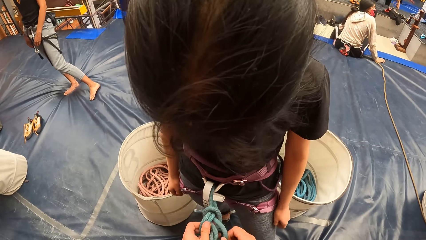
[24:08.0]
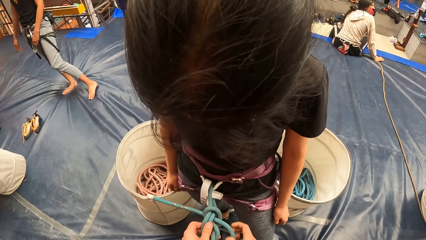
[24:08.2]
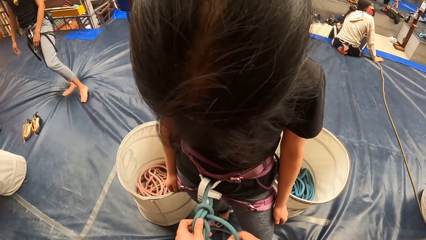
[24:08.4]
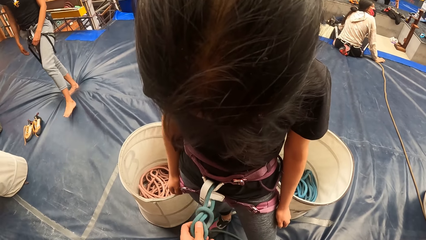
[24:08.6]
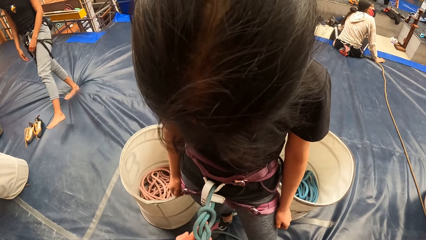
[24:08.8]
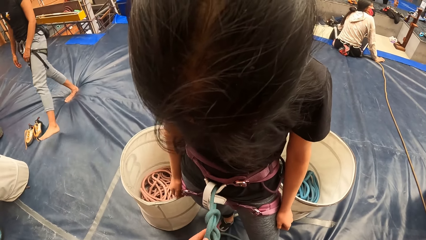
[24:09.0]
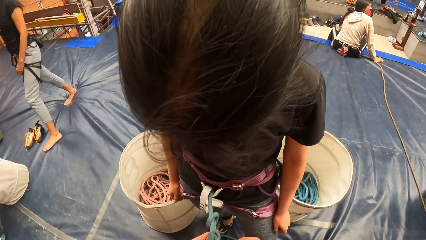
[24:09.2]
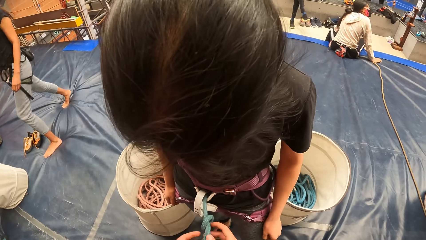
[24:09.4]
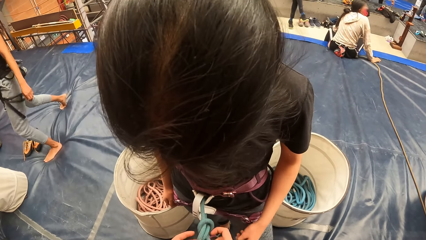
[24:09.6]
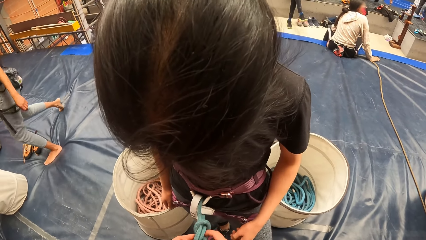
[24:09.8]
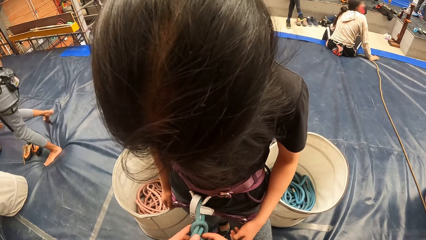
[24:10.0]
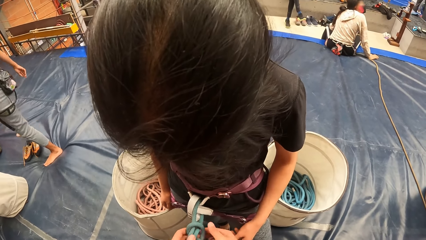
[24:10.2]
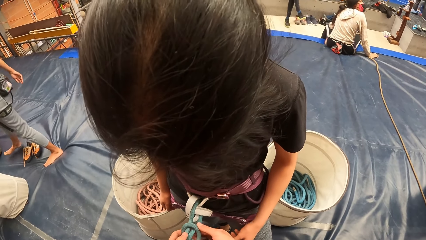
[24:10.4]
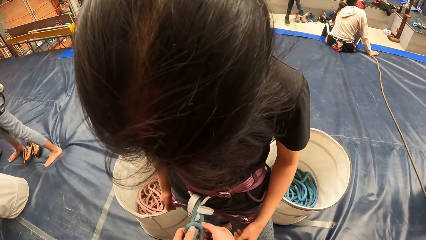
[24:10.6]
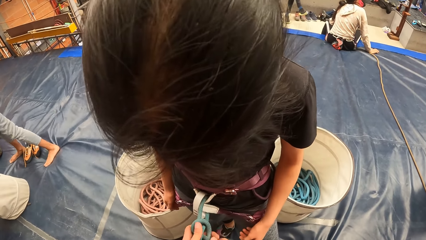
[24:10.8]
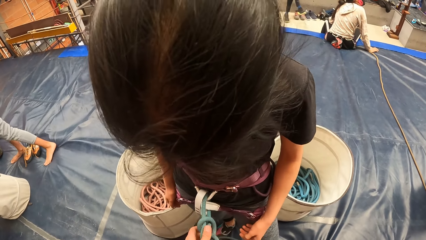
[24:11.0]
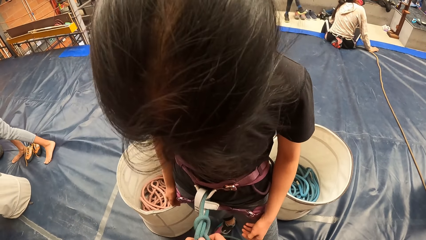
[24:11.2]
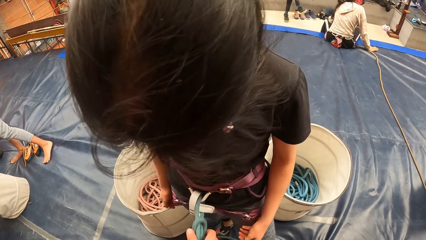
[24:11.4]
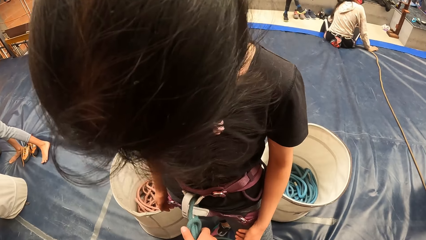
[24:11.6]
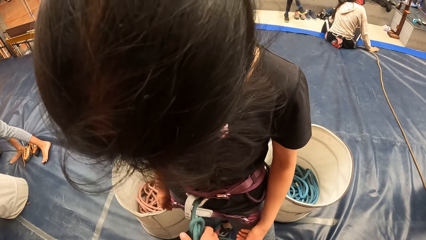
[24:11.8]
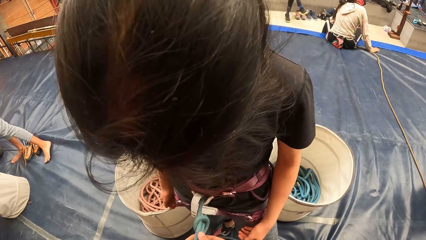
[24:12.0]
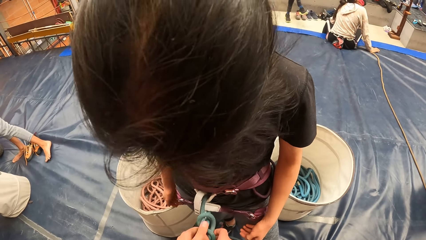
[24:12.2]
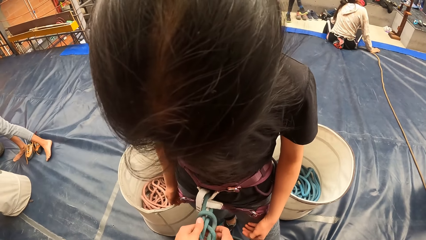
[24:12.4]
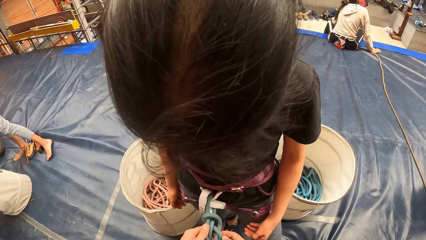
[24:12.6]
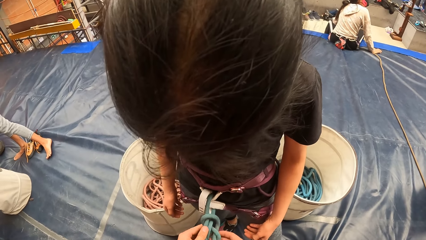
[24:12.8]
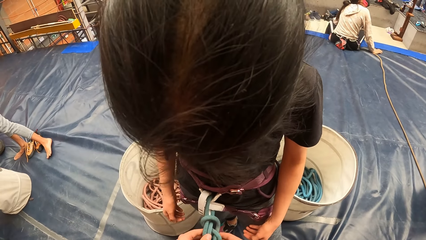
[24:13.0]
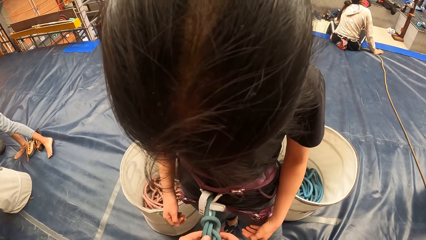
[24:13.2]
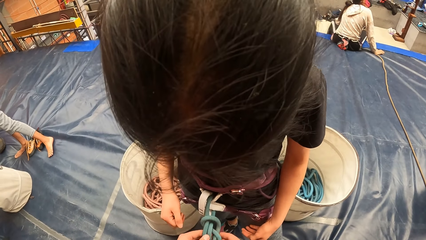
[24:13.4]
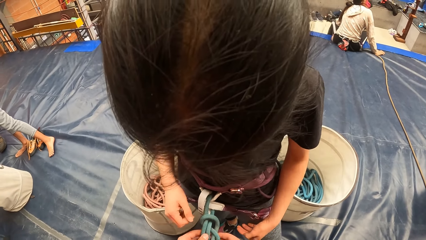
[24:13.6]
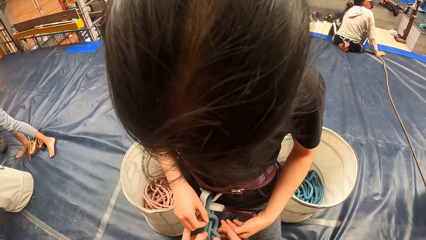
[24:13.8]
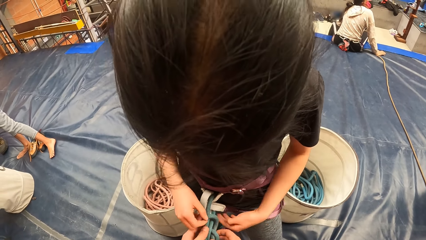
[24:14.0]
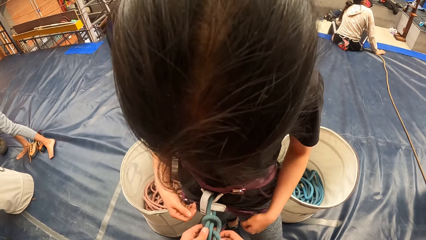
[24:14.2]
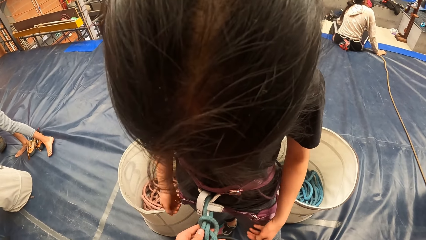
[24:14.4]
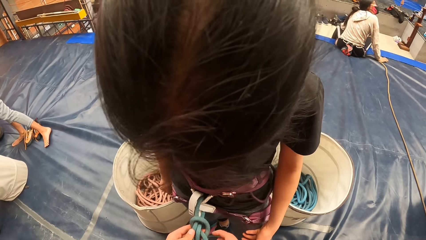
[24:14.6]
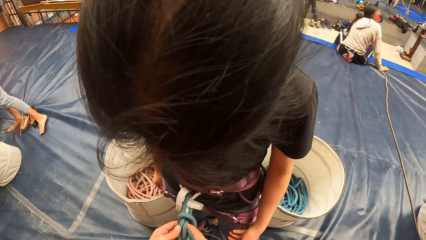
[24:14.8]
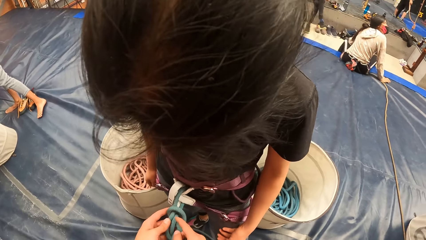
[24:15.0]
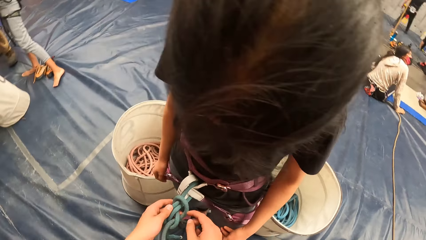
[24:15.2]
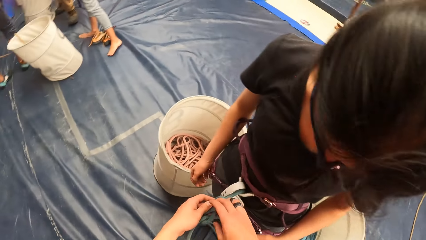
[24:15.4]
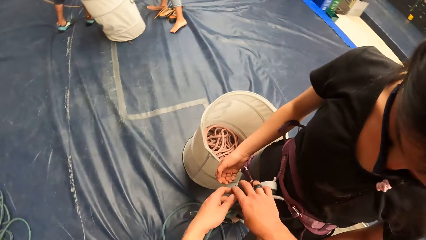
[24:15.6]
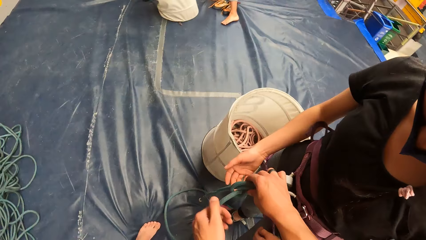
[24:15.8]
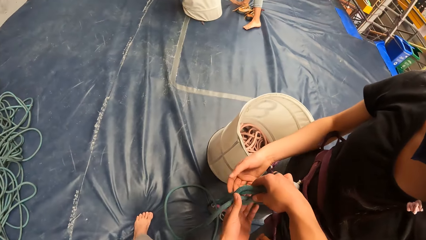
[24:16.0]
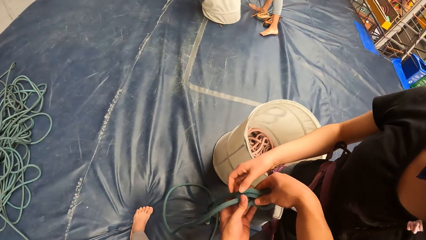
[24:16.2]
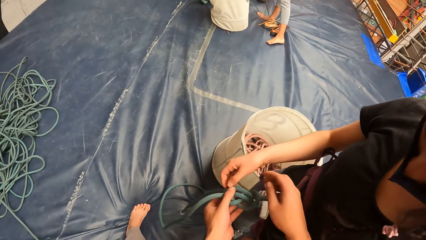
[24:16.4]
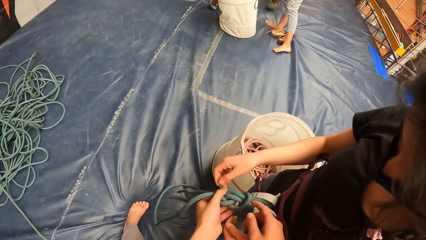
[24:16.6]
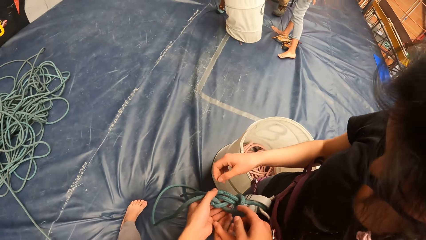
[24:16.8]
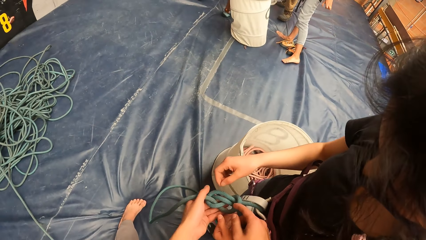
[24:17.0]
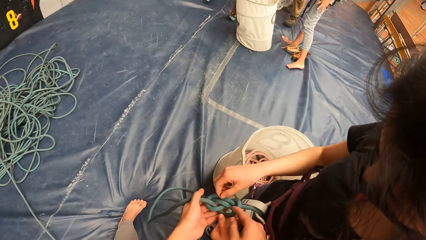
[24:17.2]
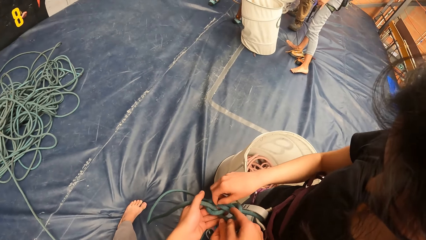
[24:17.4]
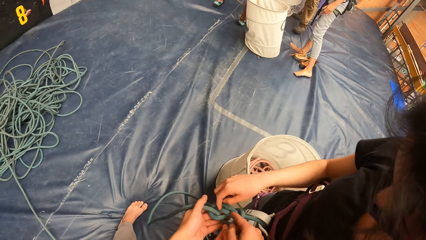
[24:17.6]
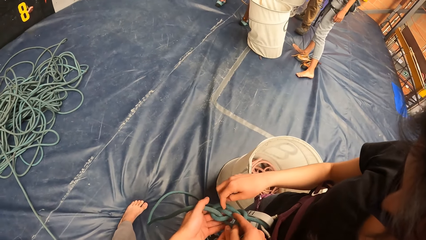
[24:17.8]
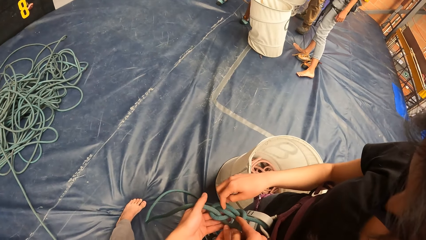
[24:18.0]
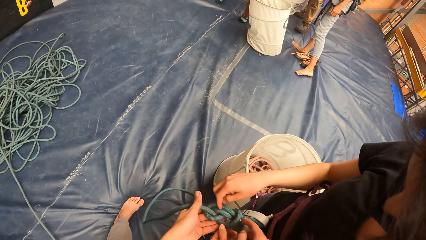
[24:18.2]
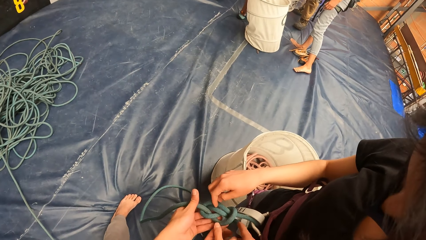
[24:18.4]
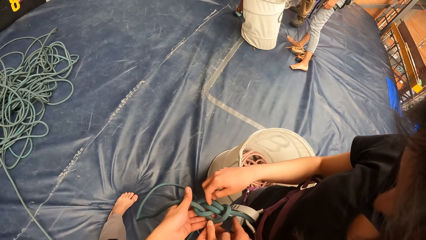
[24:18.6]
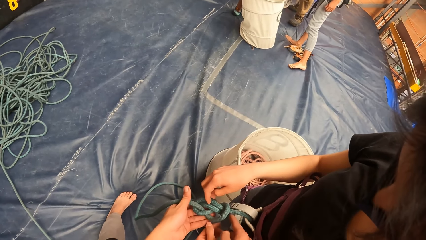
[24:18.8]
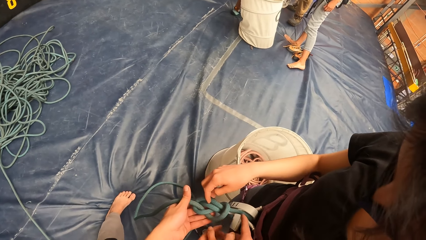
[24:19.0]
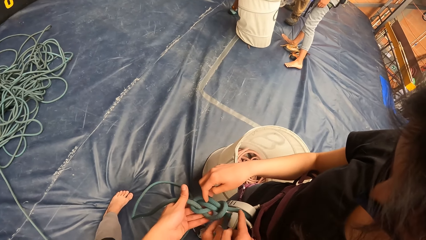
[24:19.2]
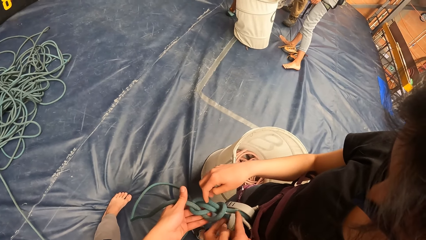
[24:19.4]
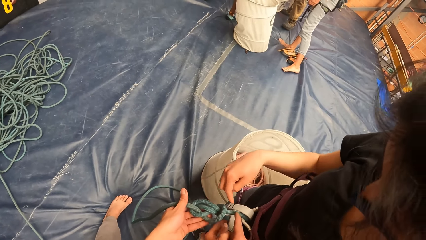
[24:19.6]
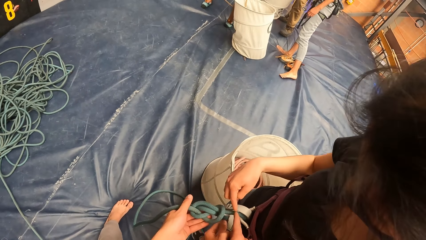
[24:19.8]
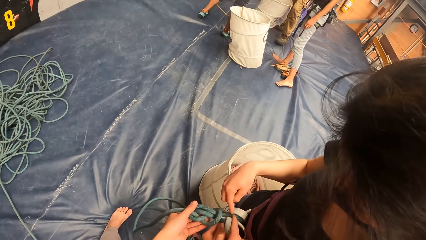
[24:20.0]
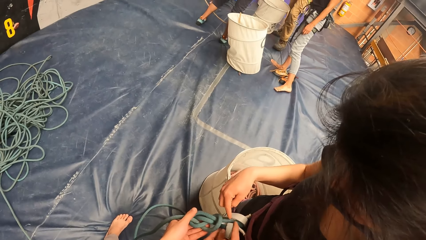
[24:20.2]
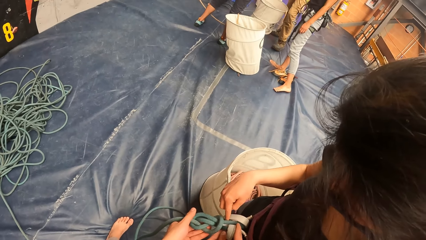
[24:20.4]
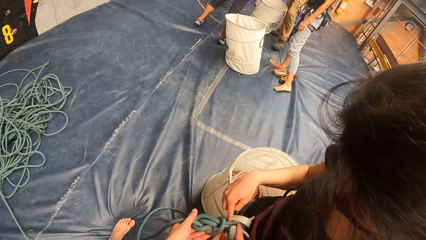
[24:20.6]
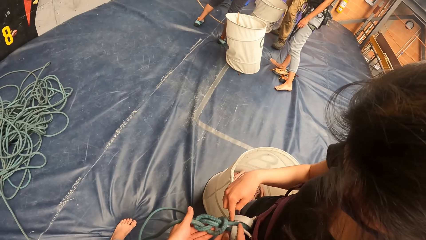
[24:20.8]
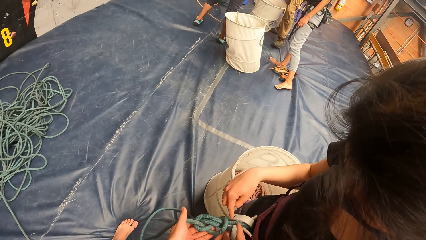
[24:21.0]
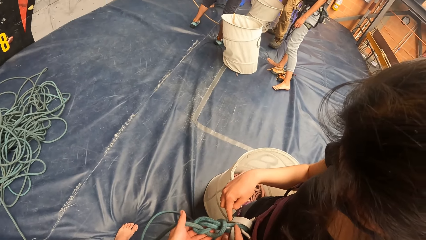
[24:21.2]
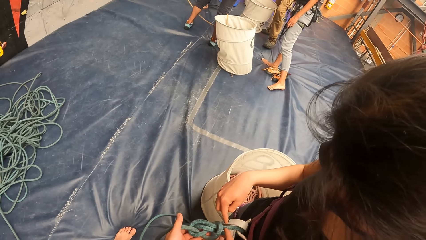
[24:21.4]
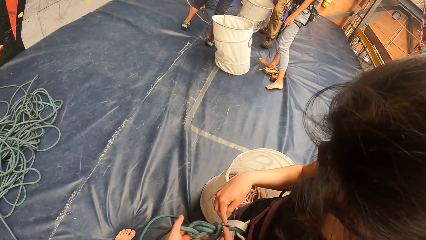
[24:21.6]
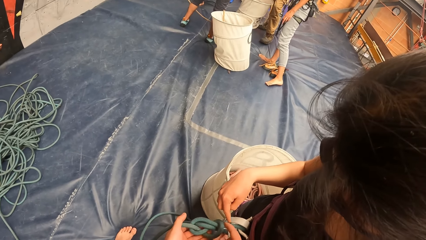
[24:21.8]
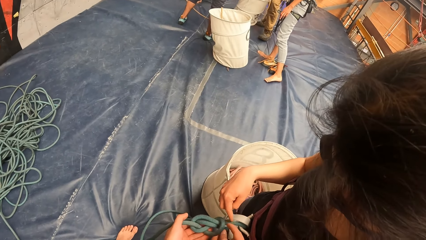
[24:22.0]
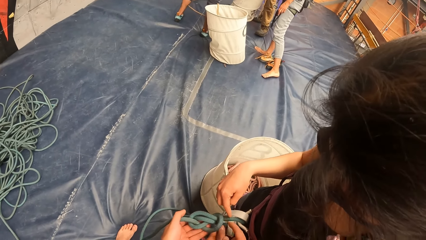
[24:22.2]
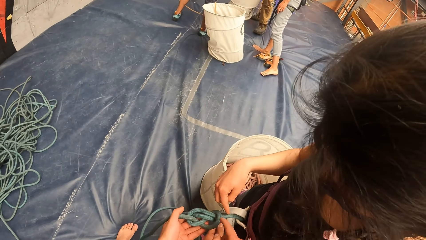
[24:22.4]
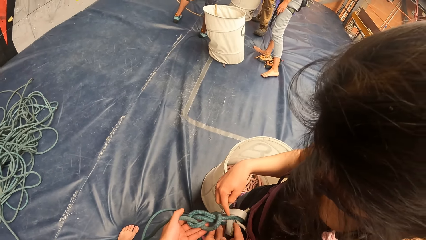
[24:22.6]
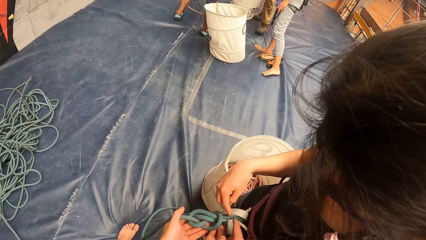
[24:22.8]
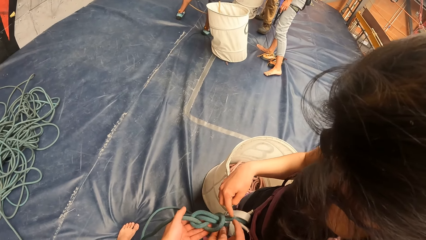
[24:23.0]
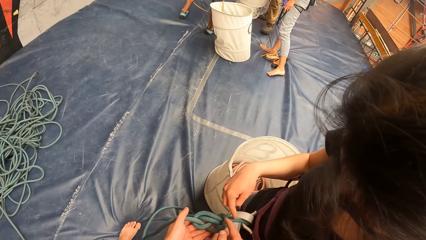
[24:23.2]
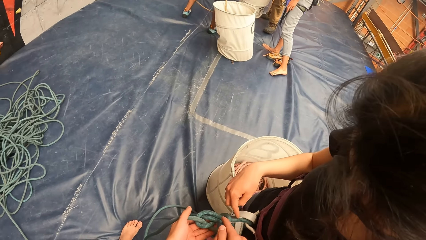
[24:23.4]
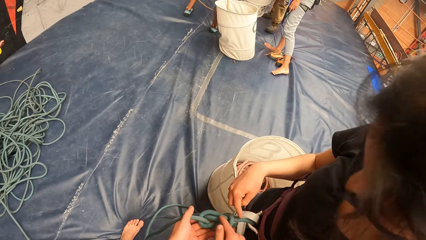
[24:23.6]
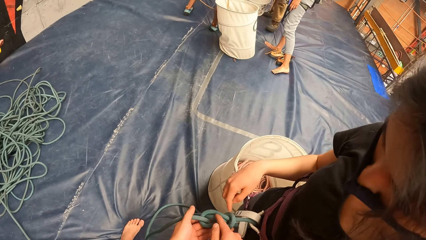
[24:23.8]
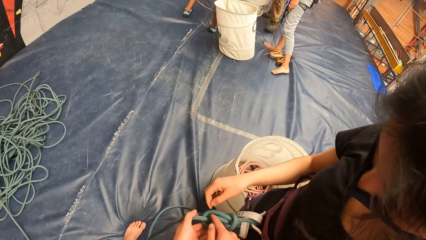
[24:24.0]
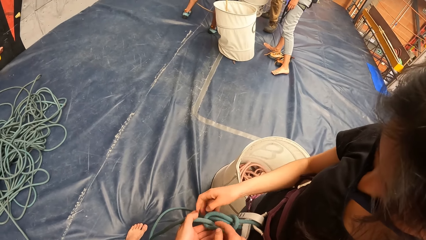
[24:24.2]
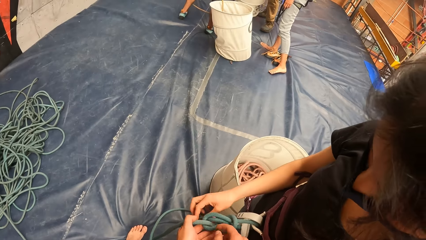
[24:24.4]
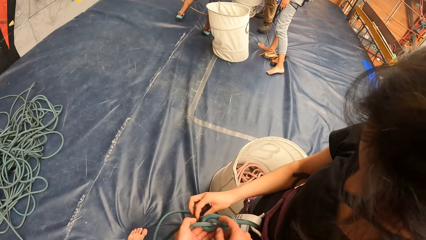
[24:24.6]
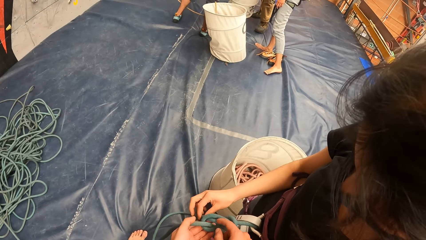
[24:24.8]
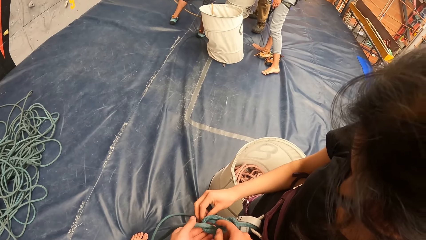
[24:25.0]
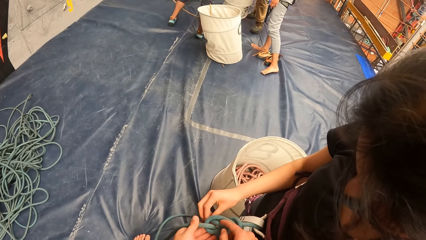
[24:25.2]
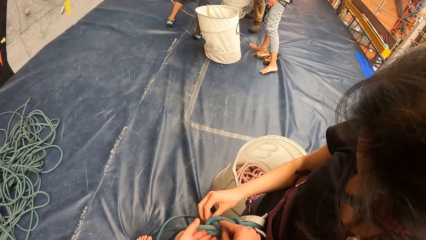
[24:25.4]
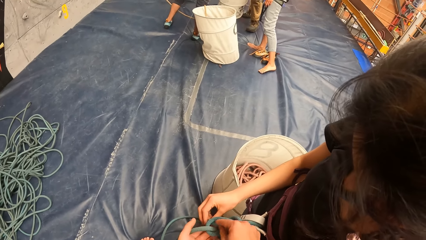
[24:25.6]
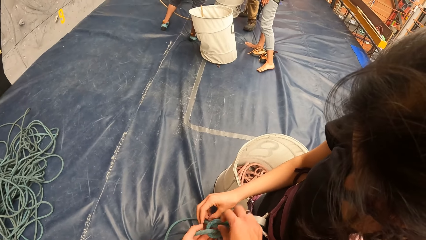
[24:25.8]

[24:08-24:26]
The camera wearer ties the bouldering rope. They hold the rope. They touch the rope with the finger. A woman points at the bouldering rope. The camera wearer moves the finger on the bouldering rope.
